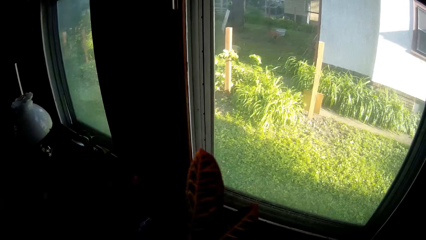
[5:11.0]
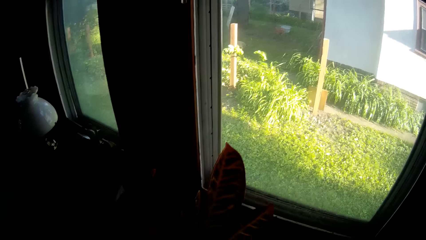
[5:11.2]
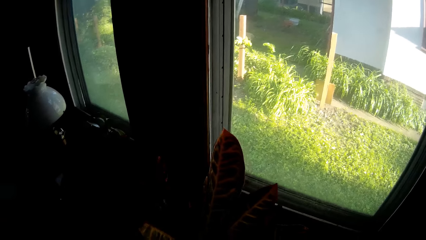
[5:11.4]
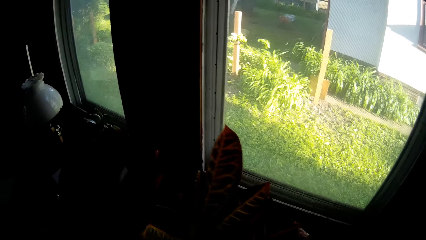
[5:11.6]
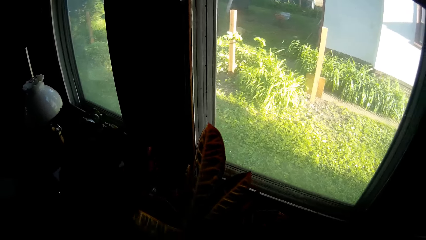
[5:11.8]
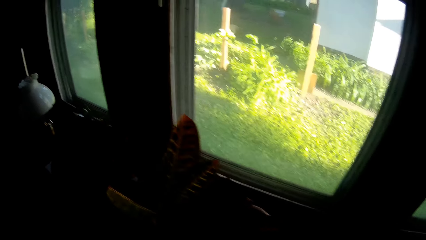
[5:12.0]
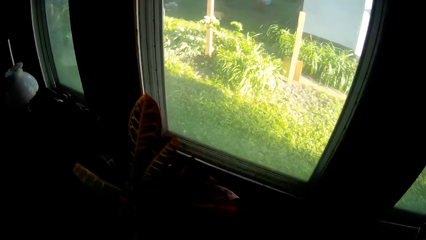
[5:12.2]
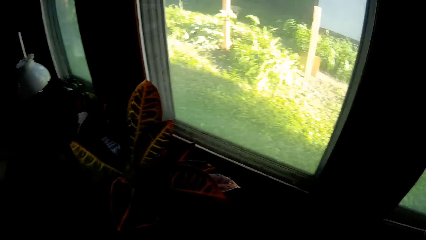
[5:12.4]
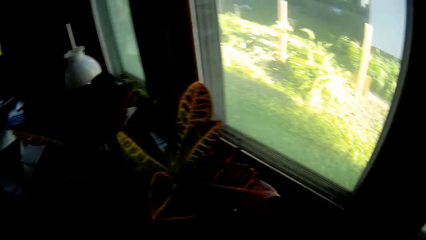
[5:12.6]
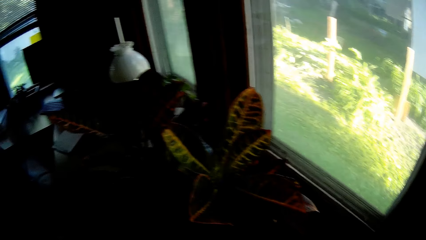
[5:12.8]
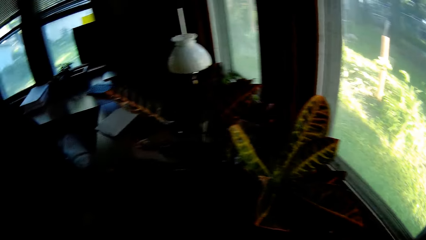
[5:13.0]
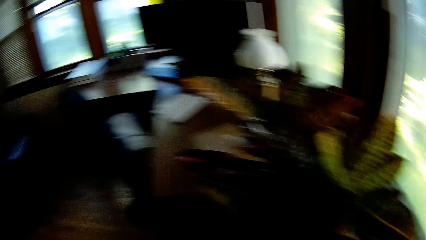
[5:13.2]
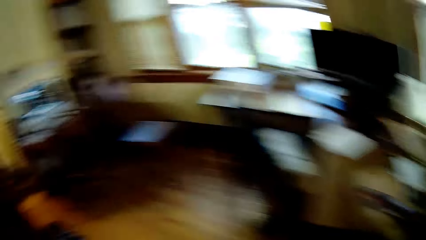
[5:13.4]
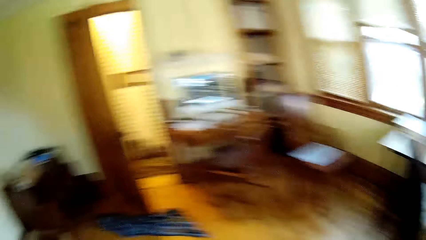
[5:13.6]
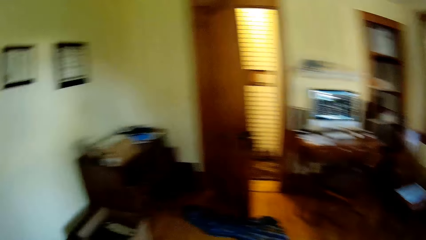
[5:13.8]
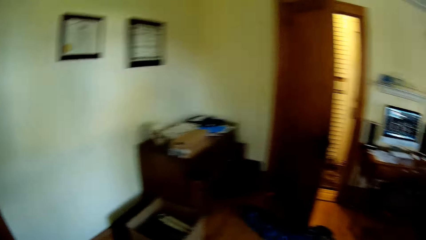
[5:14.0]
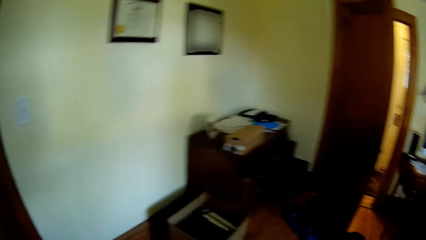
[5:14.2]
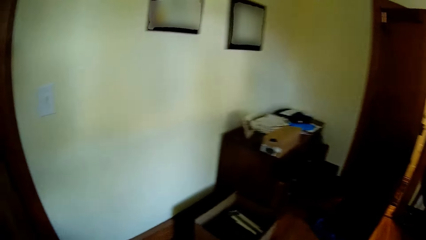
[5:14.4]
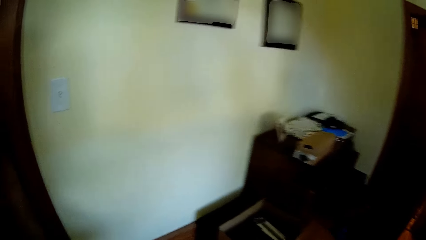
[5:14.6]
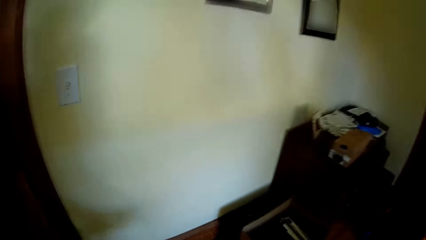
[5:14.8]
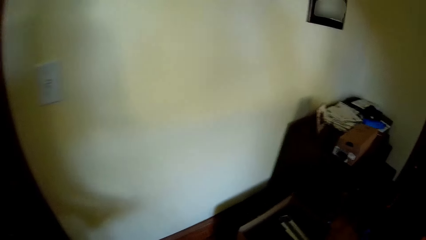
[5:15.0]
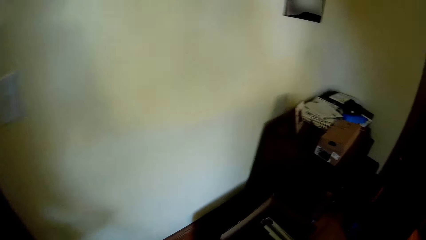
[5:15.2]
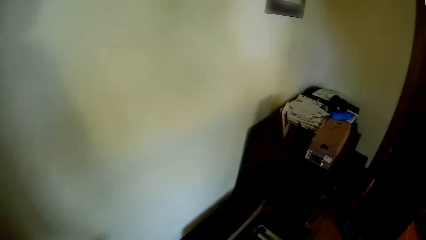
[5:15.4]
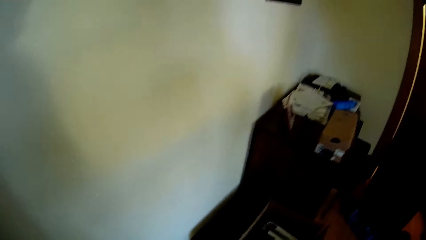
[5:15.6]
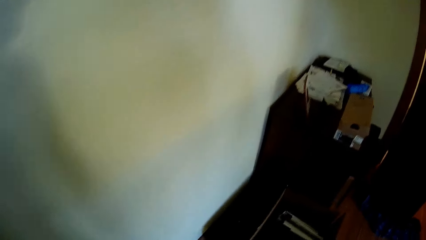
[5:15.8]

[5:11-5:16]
The camera wearer walks in the house.

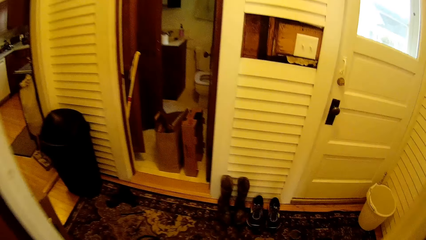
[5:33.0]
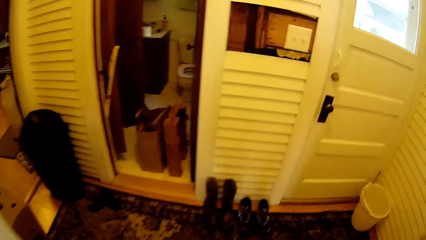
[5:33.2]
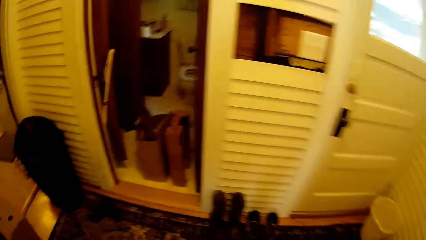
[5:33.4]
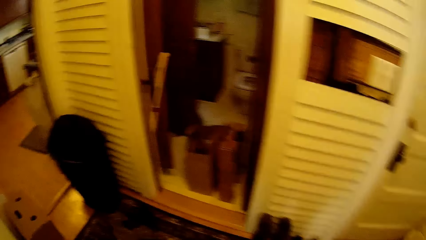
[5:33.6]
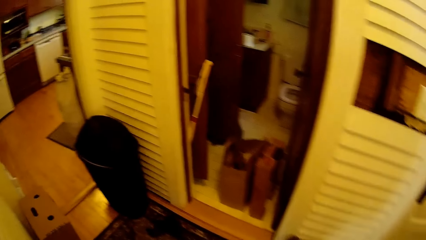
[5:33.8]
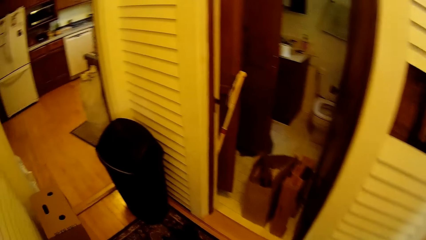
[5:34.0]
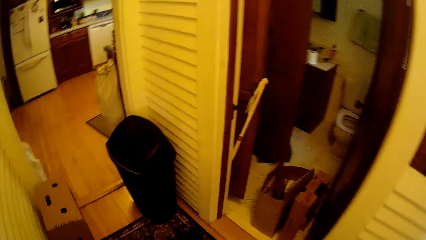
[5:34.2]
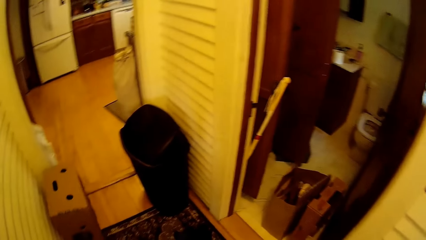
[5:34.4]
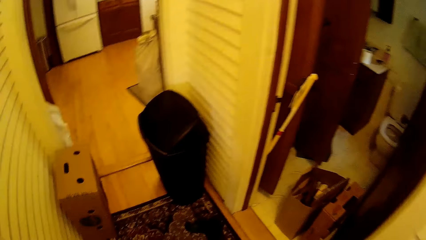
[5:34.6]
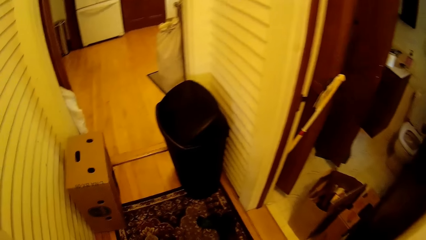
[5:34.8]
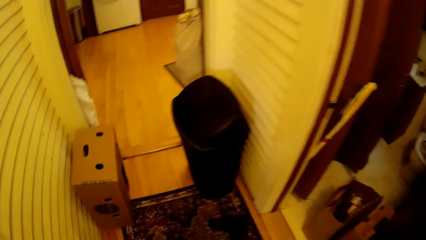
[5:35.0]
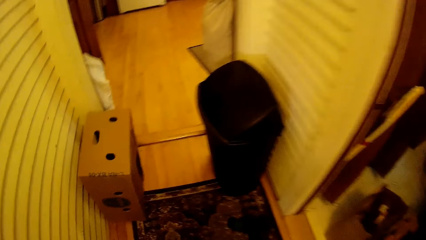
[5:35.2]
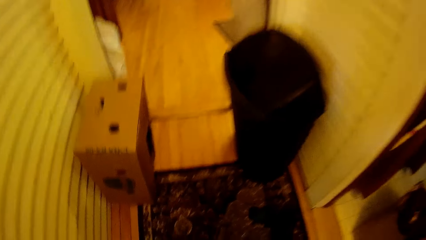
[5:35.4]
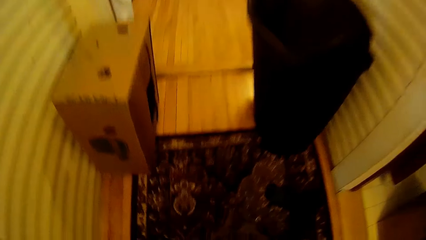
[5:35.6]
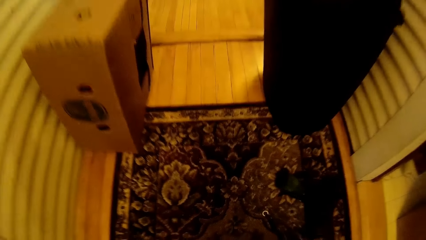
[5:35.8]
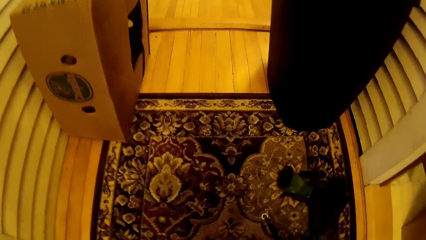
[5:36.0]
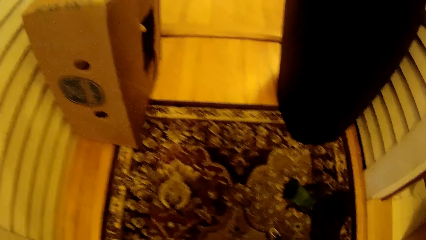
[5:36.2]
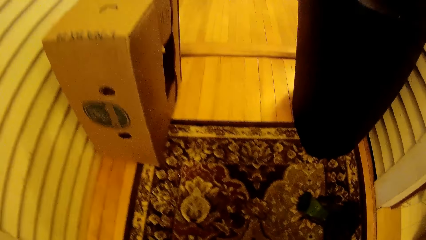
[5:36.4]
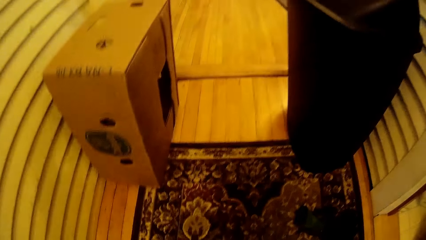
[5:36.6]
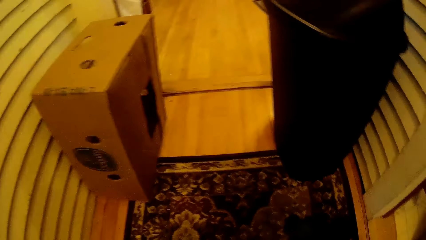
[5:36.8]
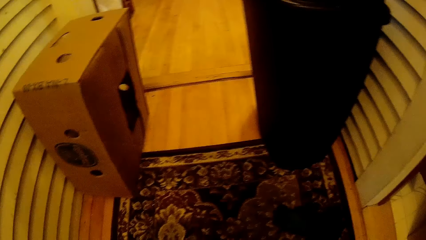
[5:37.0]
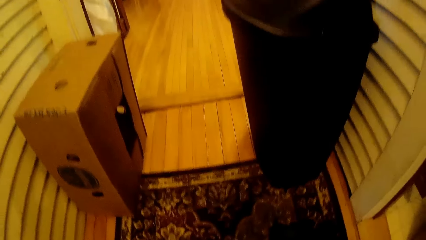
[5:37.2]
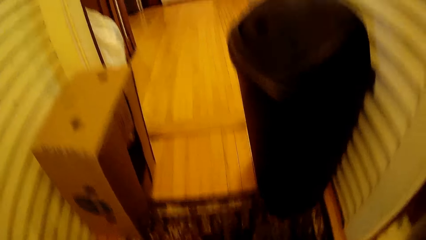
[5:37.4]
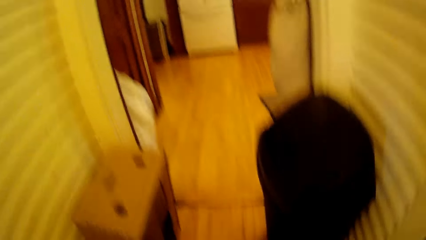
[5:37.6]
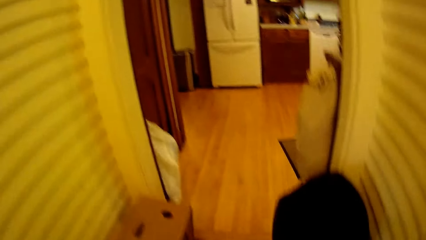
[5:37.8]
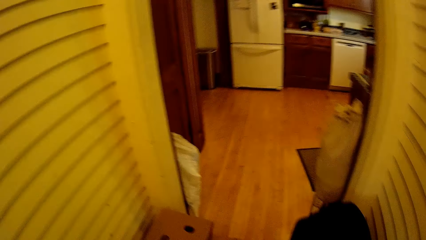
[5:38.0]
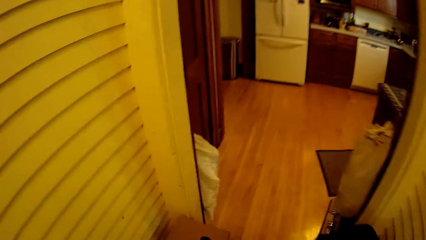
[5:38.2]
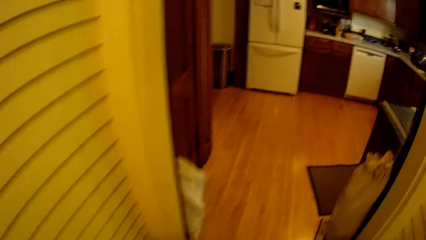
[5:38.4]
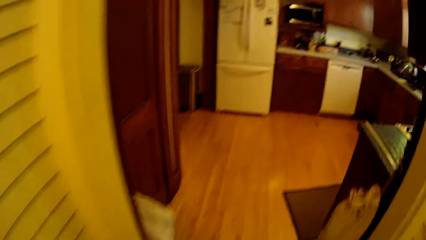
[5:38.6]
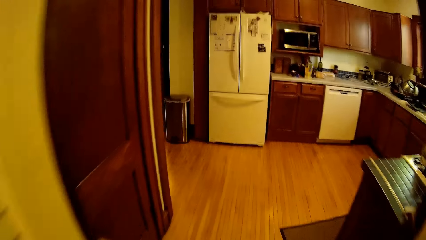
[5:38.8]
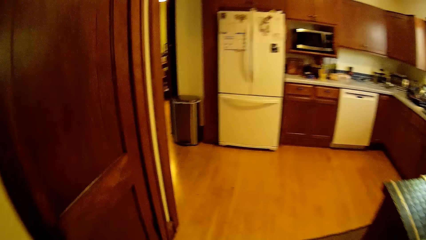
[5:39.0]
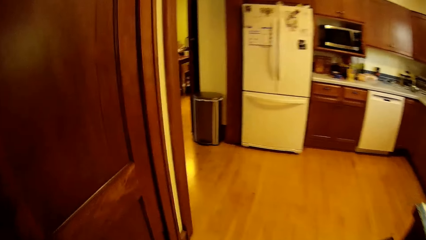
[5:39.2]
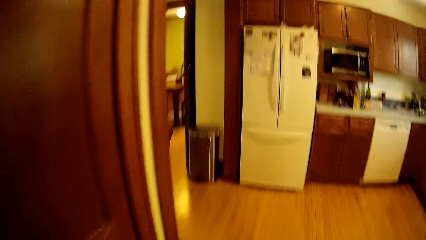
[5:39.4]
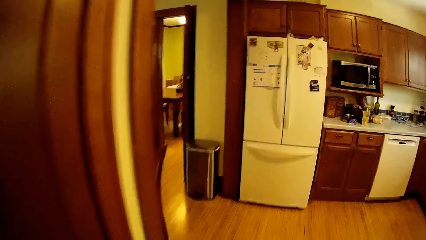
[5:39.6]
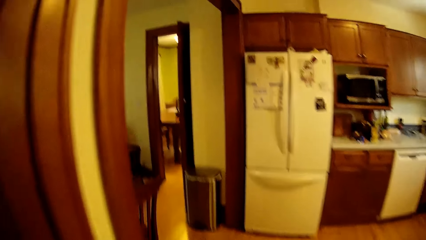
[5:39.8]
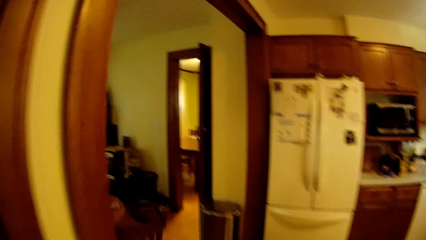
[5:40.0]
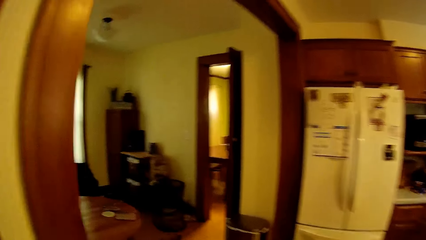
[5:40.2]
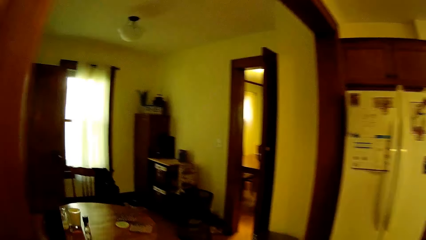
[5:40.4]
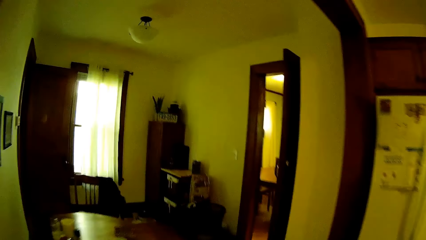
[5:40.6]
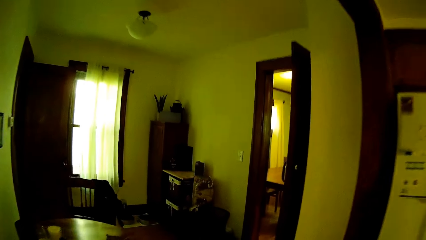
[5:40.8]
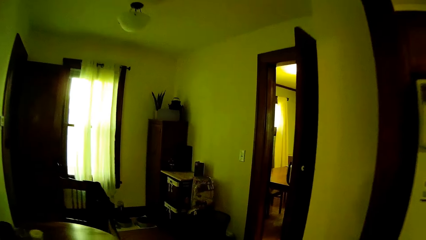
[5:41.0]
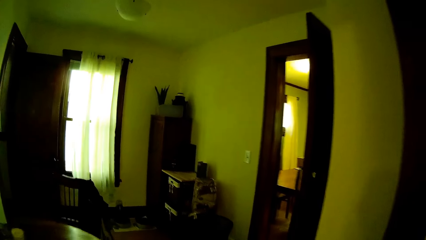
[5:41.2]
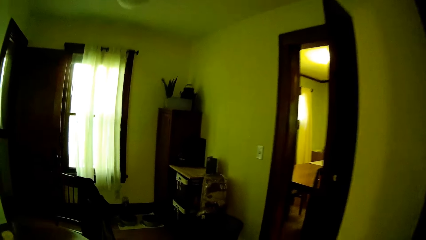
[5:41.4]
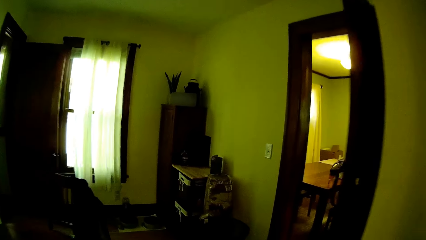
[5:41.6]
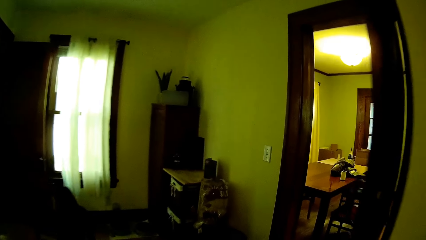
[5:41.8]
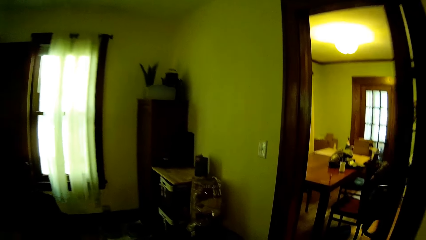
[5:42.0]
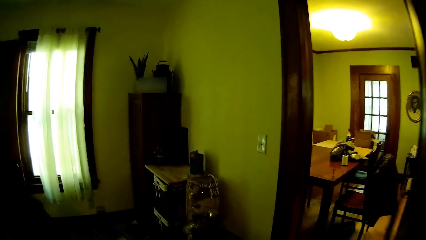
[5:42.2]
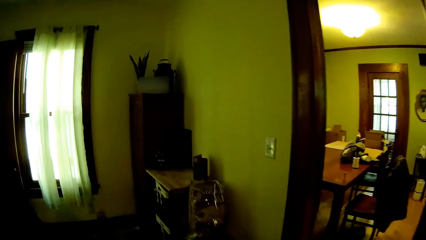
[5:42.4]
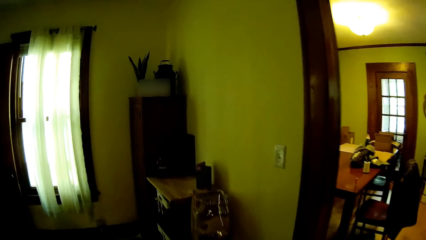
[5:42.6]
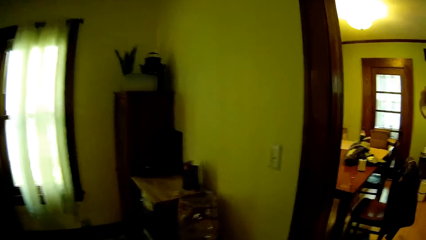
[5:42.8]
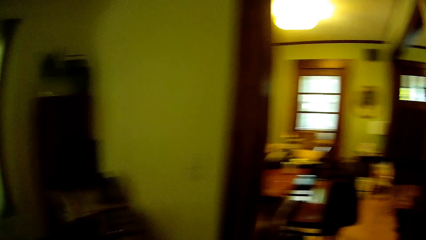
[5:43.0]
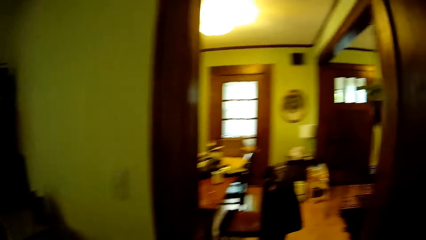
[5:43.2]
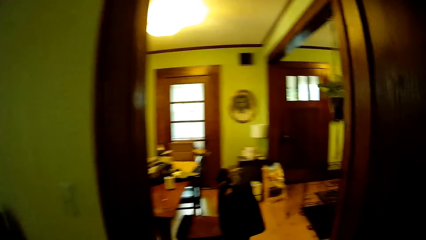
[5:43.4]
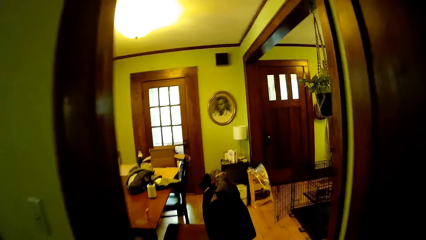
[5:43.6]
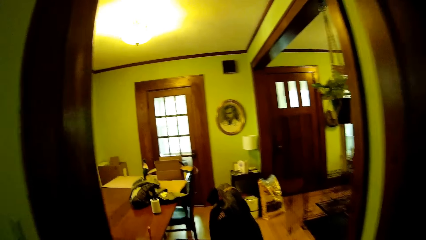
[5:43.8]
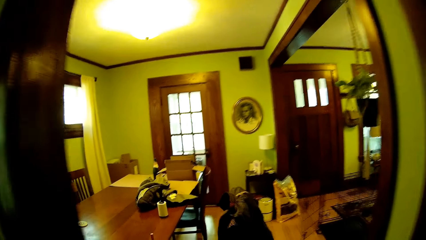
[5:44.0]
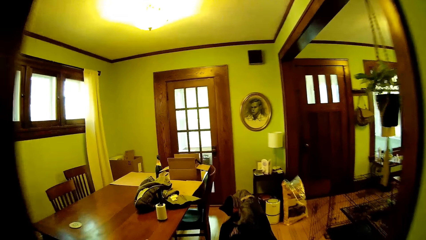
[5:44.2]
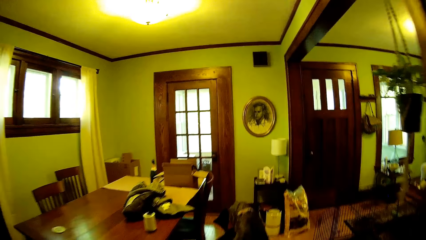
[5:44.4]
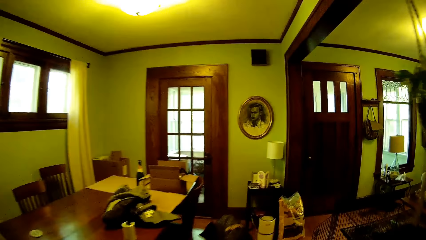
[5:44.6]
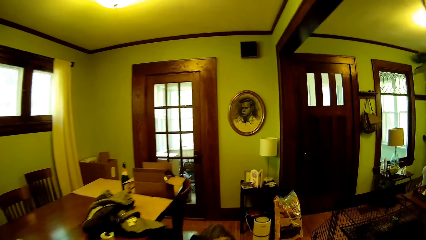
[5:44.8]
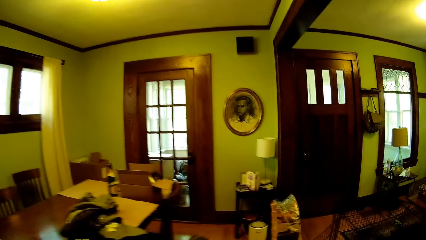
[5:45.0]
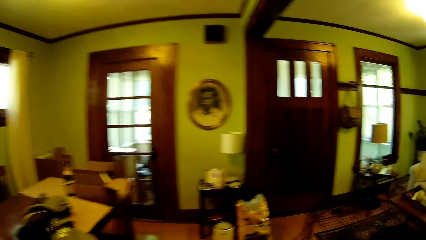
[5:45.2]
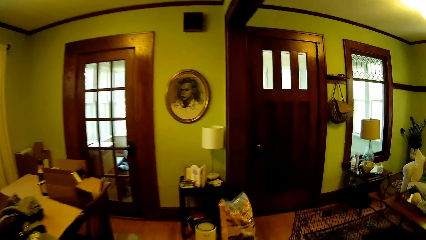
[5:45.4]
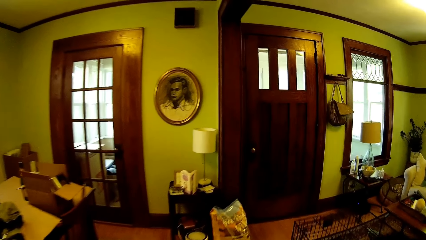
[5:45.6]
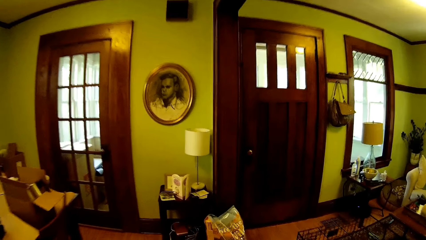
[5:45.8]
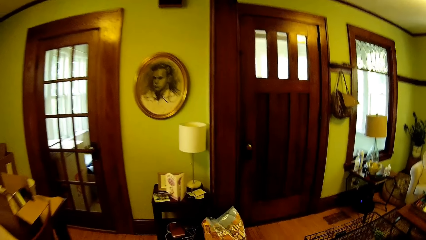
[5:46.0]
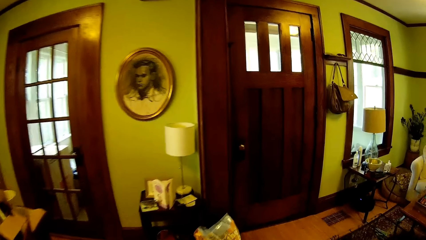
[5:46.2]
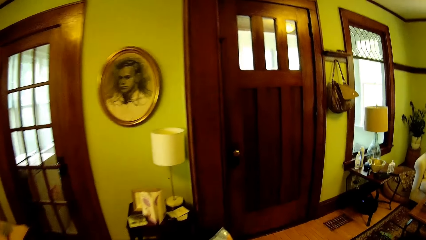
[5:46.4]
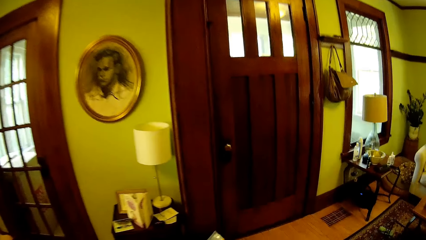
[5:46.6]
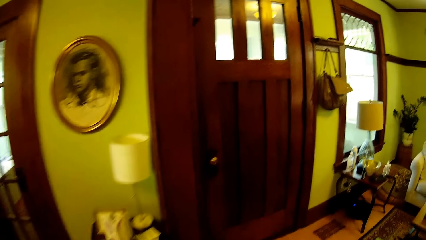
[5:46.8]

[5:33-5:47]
The camera wearer walks in the house. He bends on the carpet. He picks up a rope on the floor with his right hand. He walks in the house.
